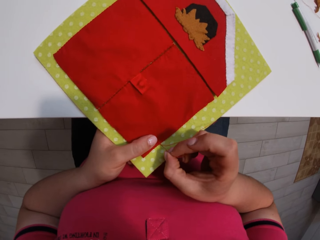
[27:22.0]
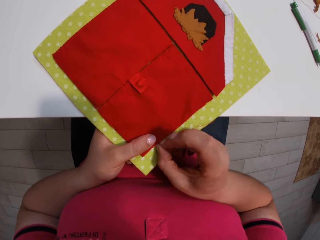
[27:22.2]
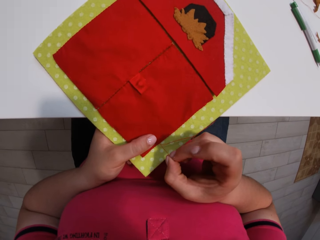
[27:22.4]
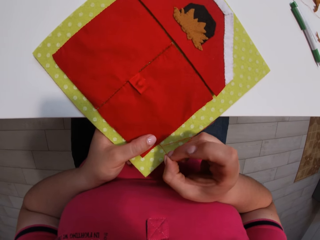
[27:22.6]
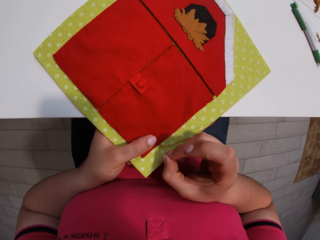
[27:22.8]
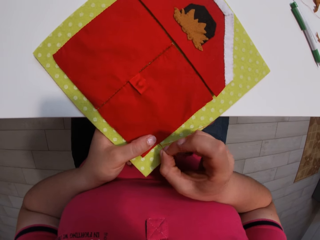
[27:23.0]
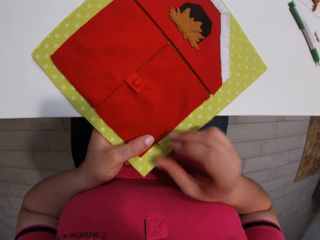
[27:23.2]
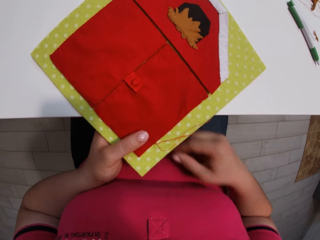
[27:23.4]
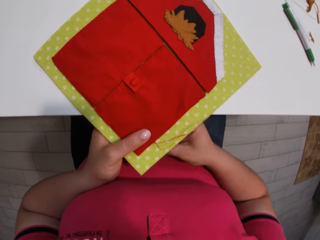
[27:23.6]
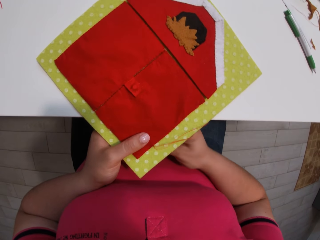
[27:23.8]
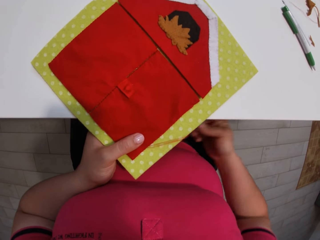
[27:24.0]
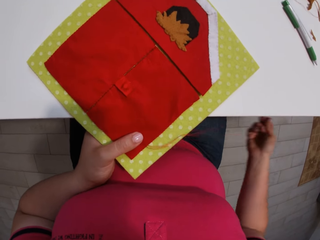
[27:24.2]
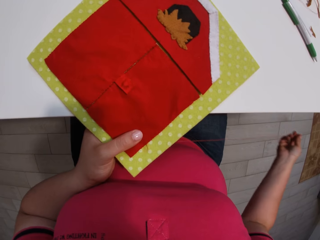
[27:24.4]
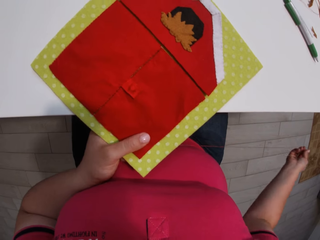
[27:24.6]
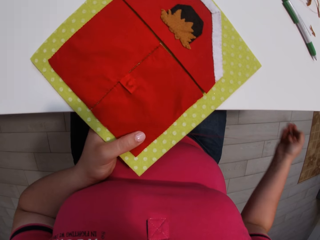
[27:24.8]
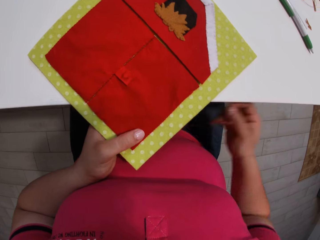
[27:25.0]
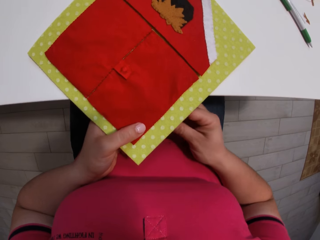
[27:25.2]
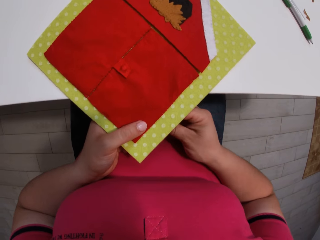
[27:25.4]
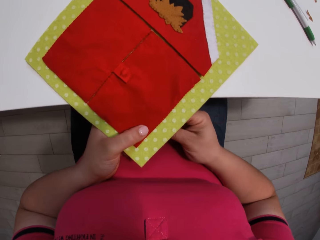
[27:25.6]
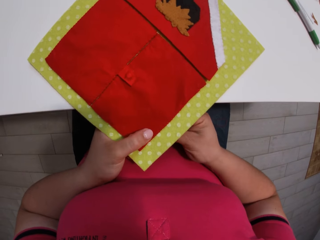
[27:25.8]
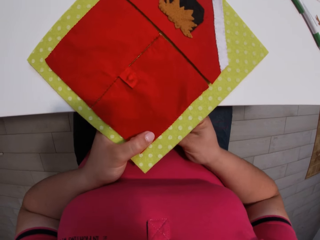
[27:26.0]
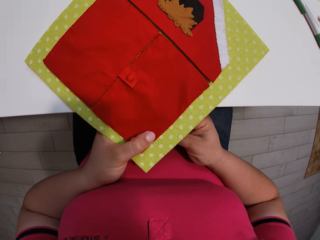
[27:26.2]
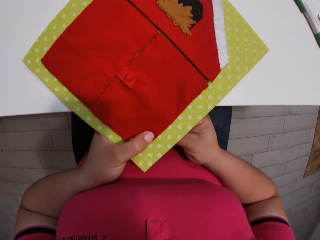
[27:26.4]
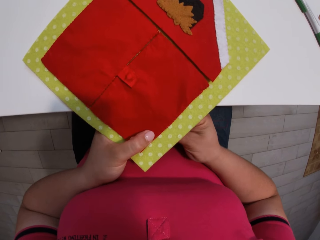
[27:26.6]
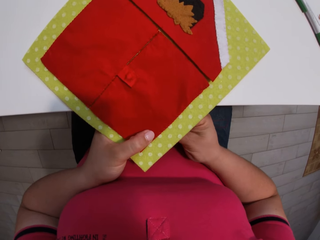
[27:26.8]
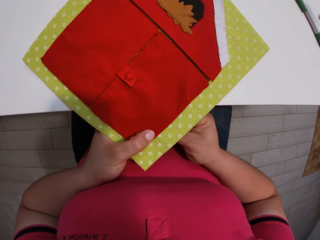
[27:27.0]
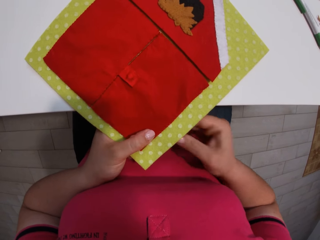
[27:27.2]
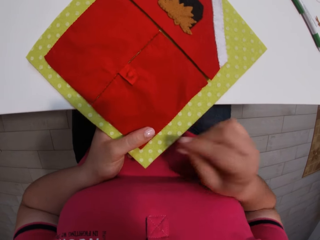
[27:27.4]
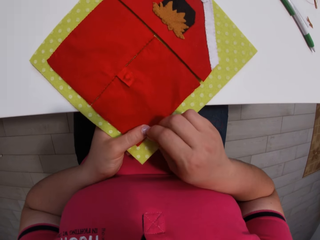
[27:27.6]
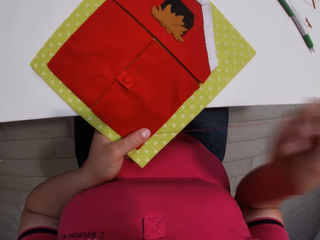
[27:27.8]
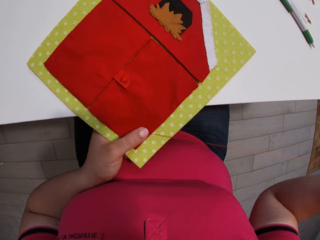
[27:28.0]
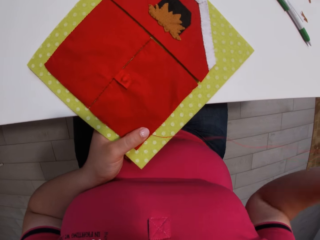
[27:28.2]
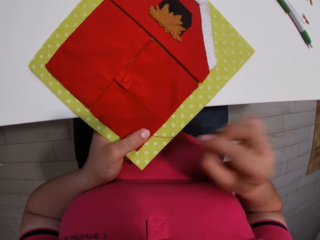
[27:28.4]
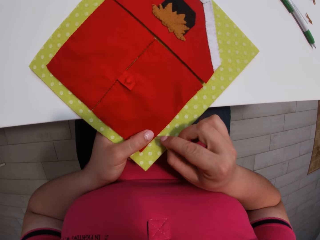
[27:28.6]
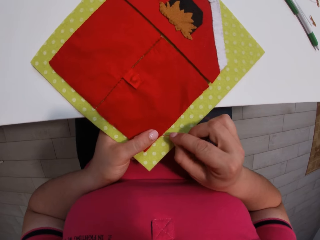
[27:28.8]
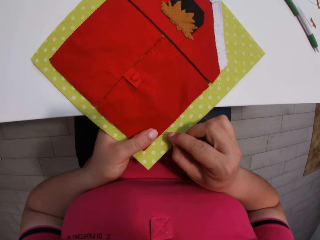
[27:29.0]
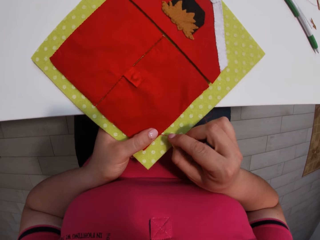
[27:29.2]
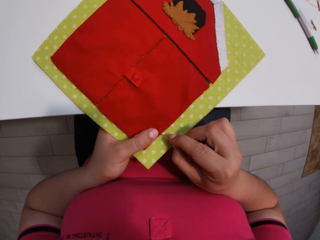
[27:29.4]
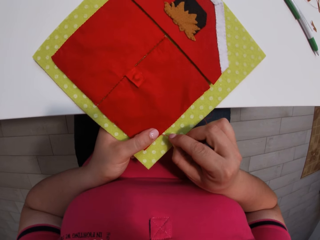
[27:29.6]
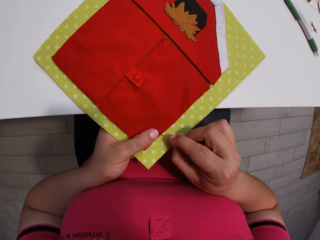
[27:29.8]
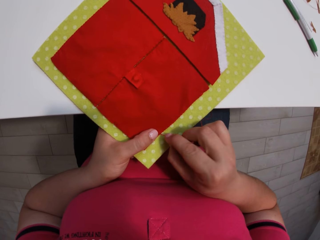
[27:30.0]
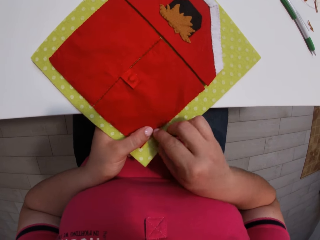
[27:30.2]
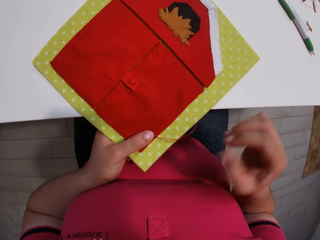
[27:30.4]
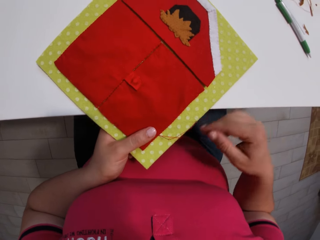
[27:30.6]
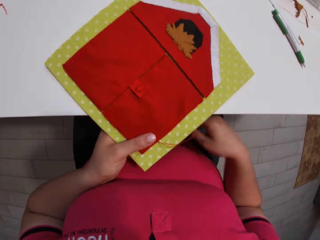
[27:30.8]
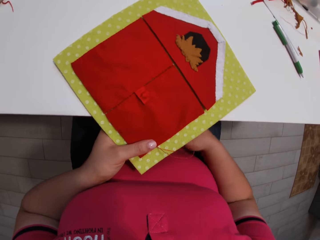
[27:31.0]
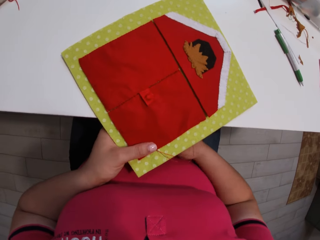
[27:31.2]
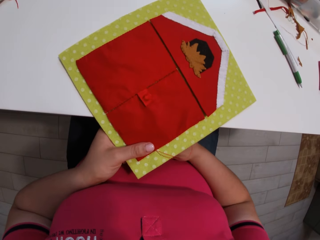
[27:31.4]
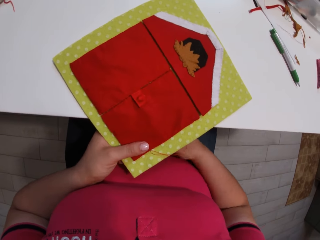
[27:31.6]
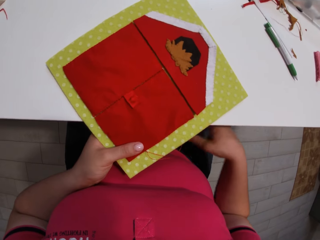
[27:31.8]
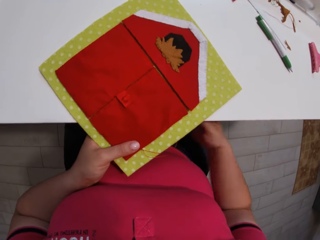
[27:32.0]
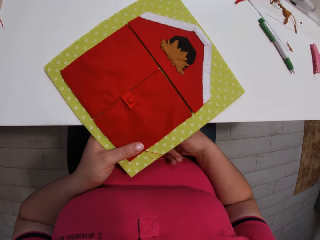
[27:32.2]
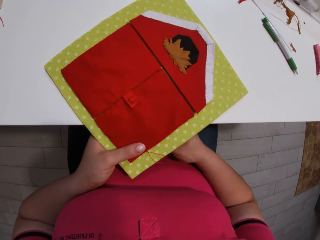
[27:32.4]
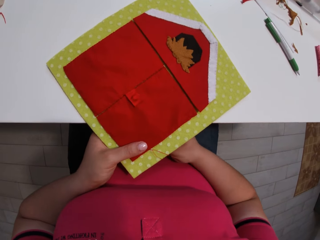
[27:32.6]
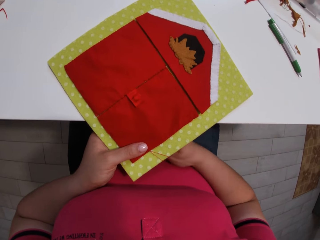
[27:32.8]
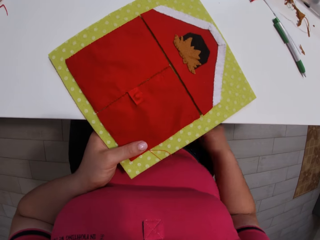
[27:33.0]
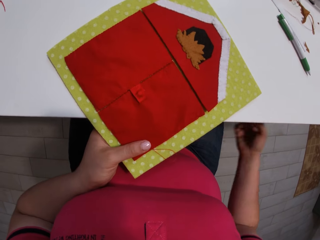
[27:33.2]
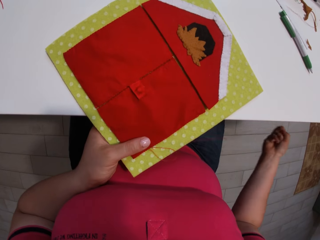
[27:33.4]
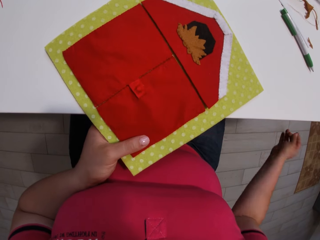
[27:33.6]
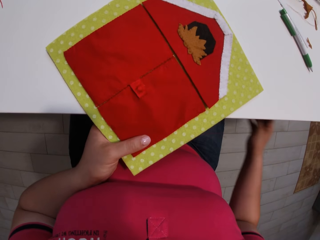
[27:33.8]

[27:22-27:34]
The camera wearer inserts a needle with thread into the cloth. They pull the needle with thread from the cloth. They insert the needle with thread into the cloth. They pull the needle with thread from the cloth. They insert the needle with thread into the cloth. They pull the needle with thread from the cloth.

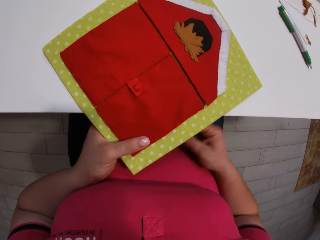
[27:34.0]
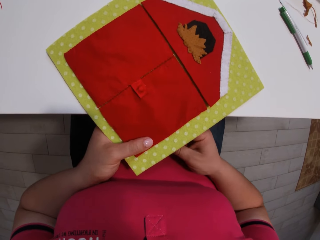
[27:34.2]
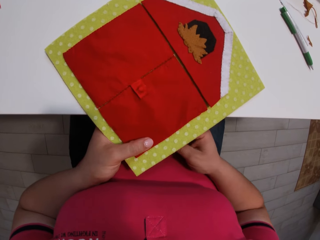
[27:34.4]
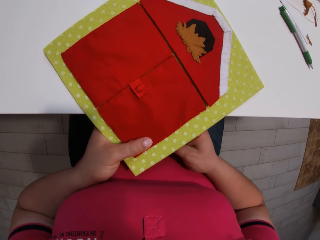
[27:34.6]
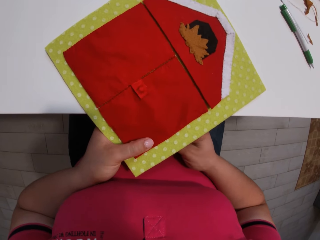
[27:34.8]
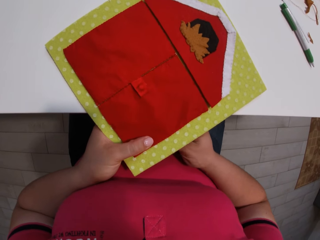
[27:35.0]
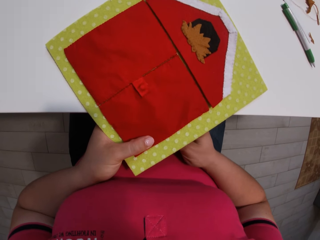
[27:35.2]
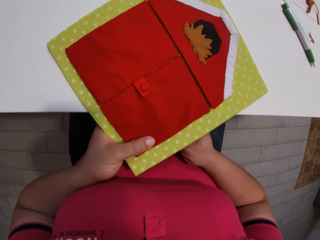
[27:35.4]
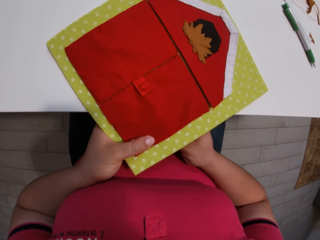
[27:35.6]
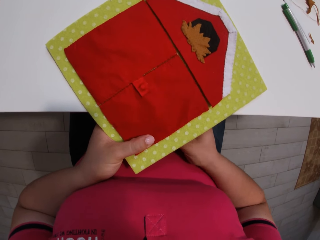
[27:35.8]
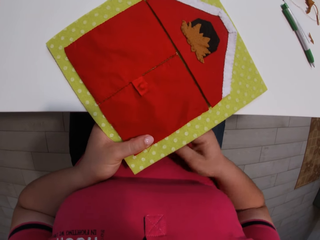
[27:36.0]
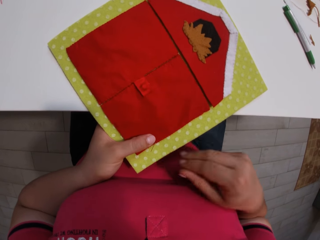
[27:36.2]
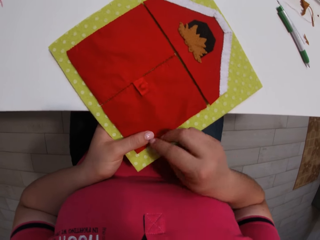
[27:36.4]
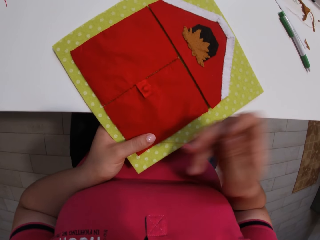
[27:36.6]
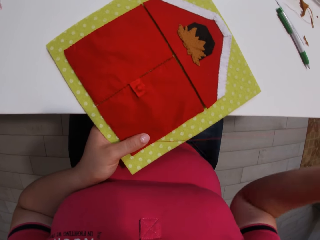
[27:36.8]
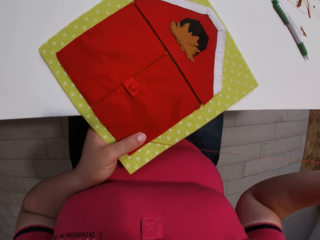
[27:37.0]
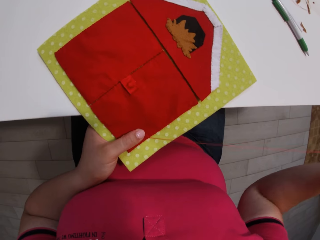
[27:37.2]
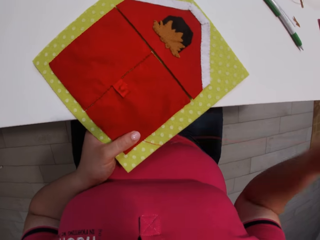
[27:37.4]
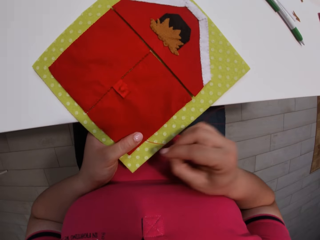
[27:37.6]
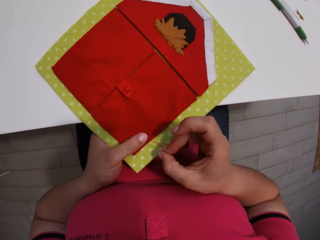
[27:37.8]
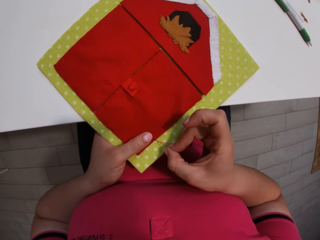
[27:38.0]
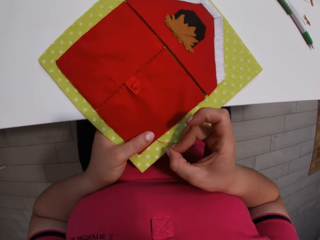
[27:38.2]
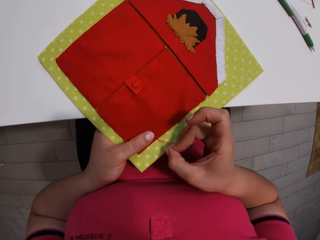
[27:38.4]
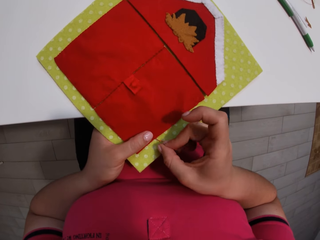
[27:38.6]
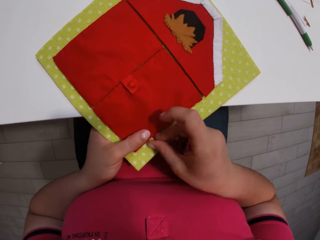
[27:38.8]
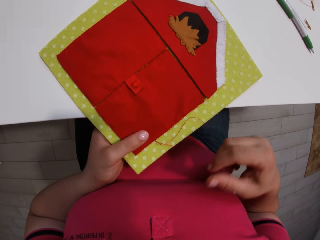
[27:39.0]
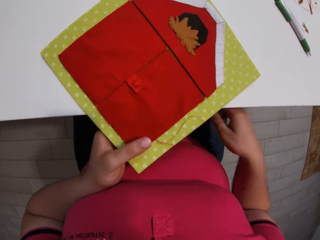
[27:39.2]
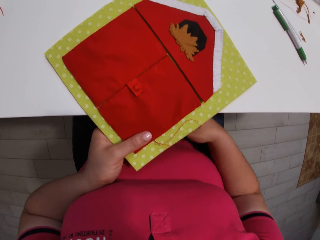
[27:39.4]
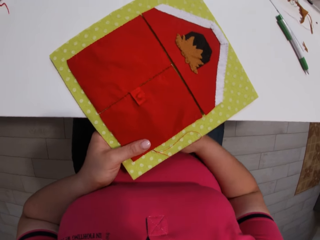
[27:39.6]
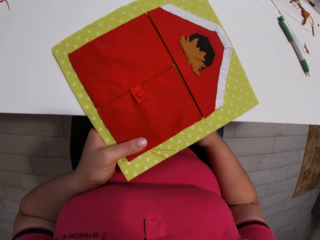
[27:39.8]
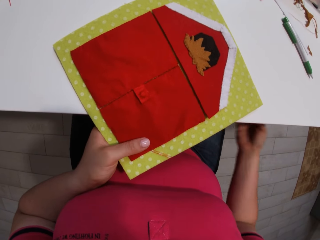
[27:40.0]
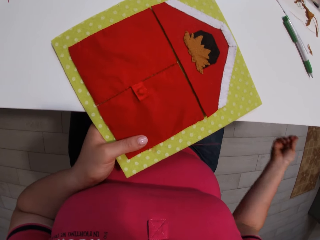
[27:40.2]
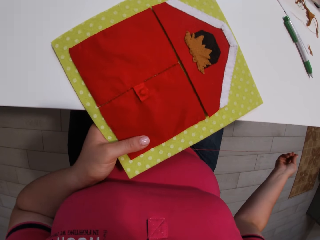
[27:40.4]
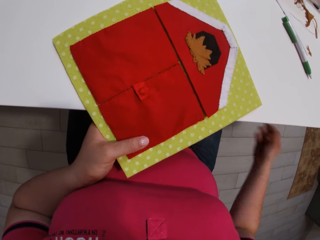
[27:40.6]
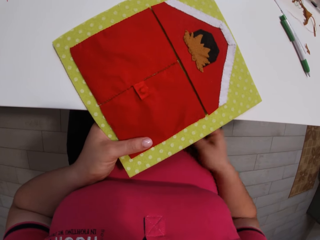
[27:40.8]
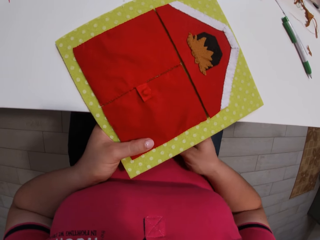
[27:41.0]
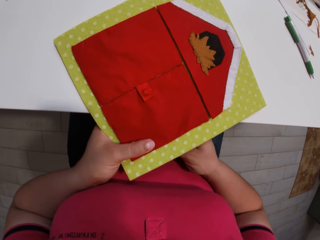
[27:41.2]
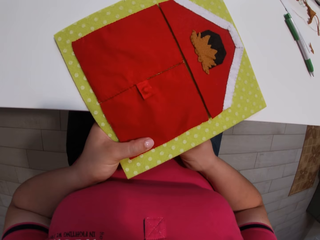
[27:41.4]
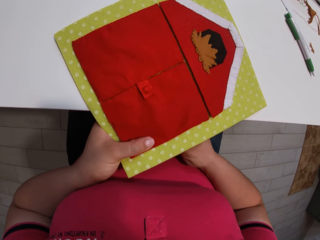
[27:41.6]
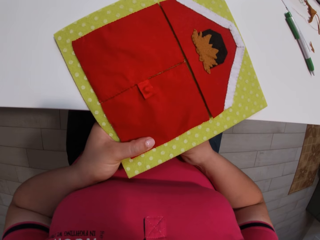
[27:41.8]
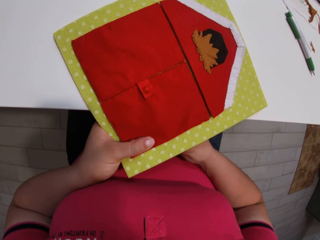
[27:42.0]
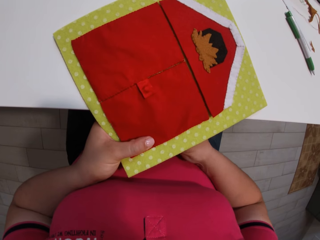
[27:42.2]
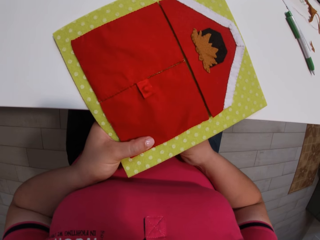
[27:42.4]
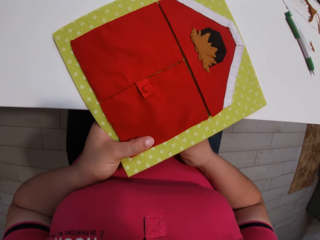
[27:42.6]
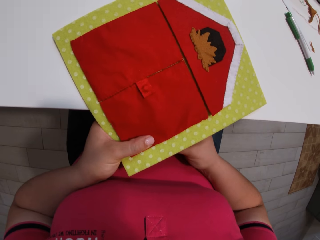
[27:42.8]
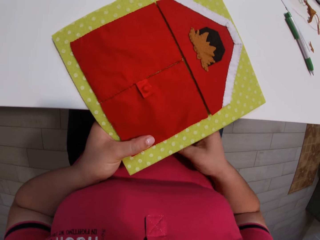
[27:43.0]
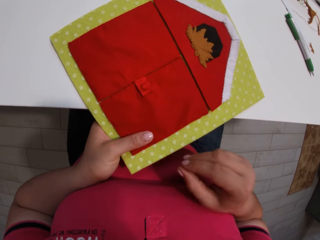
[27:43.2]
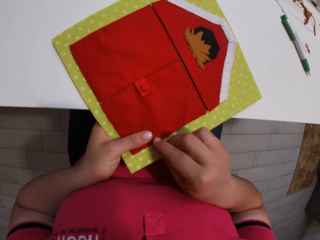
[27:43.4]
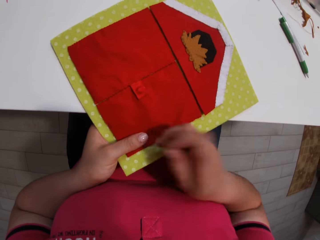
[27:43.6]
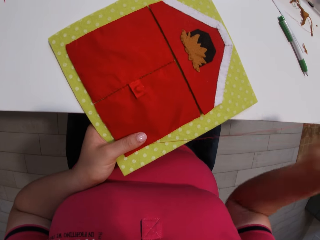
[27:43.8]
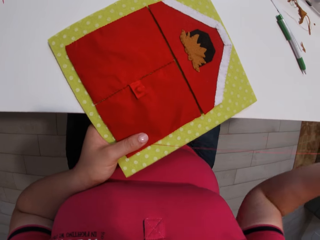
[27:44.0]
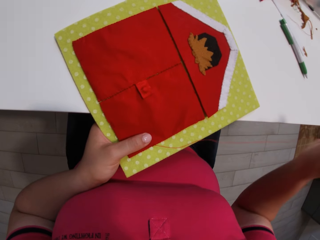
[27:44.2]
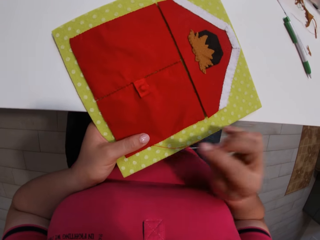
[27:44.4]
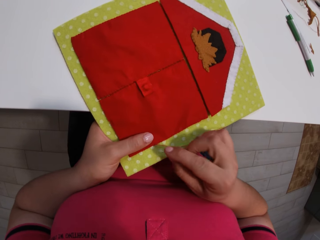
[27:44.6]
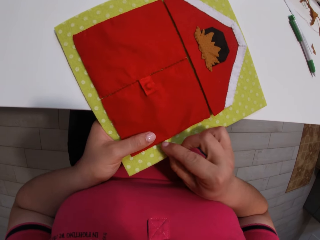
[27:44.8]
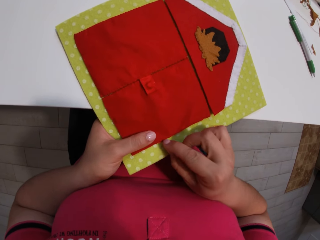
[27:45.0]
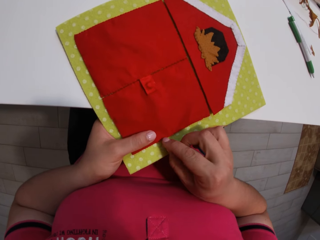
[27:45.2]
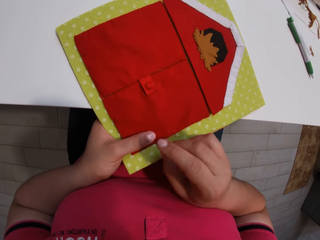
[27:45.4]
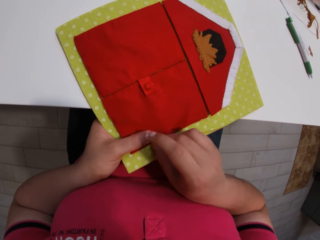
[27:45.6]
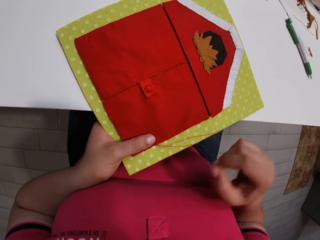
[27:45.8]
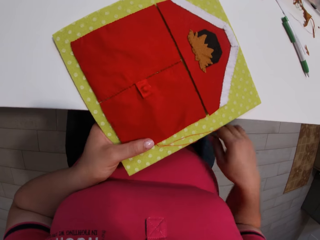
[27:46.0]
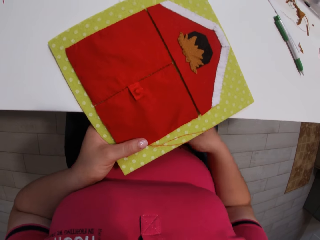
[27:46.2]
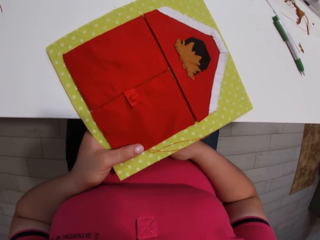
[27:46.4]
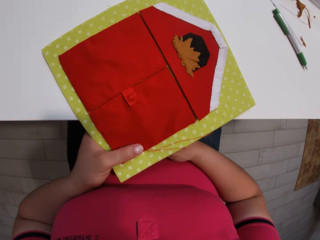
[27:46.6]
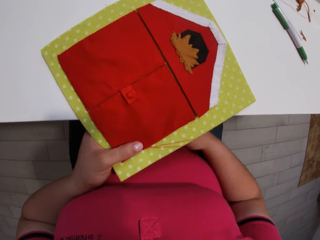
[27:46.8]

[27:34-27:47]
The camera wearer inserts a needle with thread into the cloth. They pull the needle with thread from the cloth. They insert the needle with thread into the cloth. They pull the needle with thread from the cloth. They insert the needle with thread into the cloth. They pull the needle with thread from the cloth. They insert the needle with thread into the cloth.
